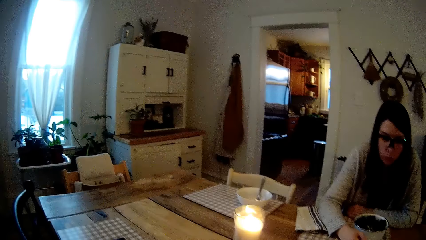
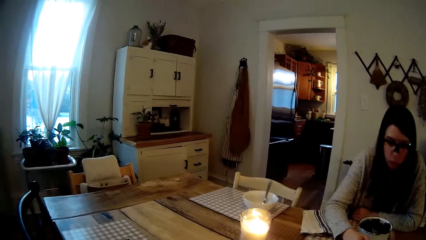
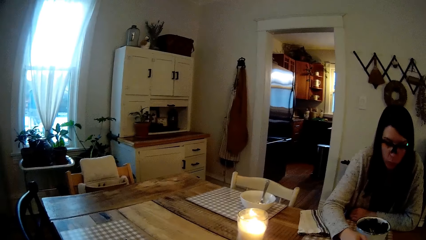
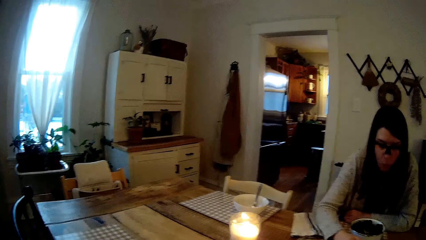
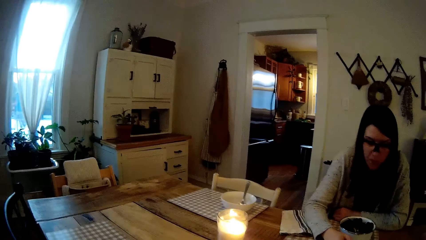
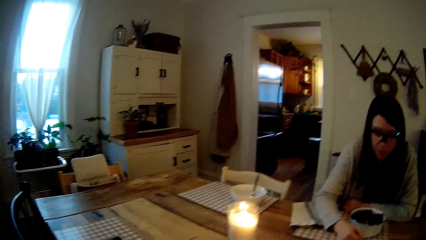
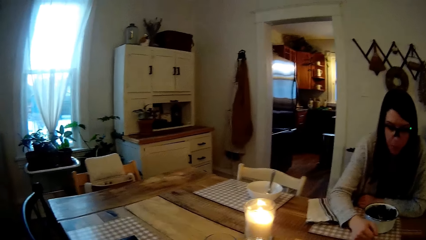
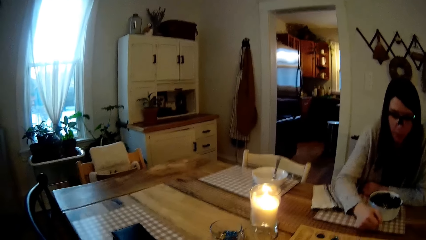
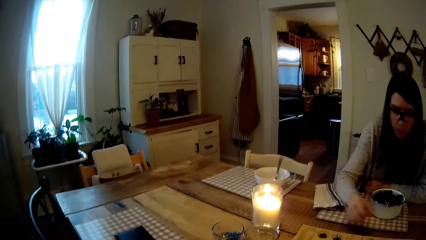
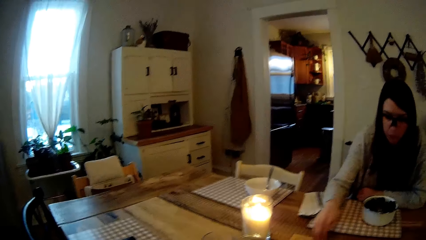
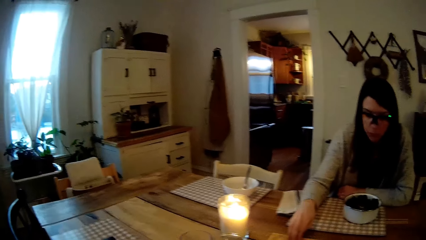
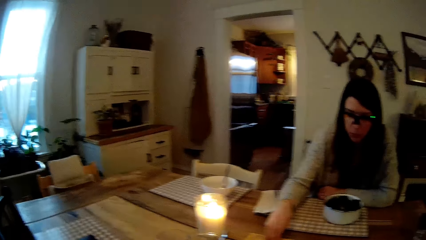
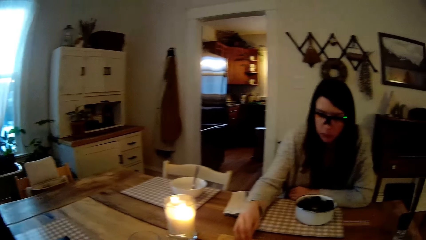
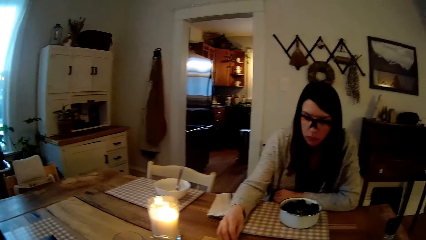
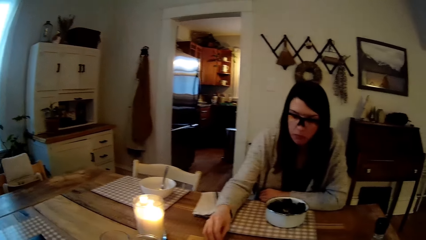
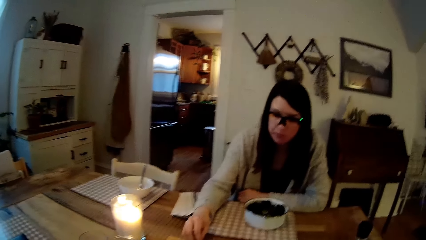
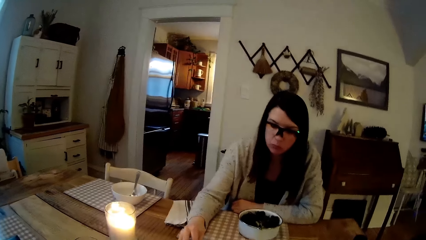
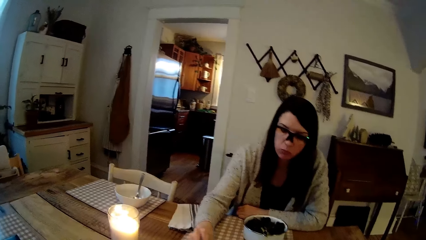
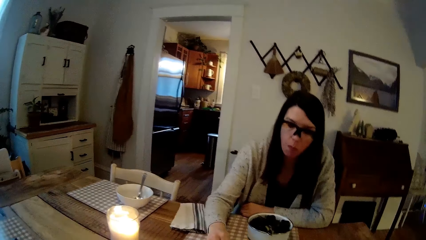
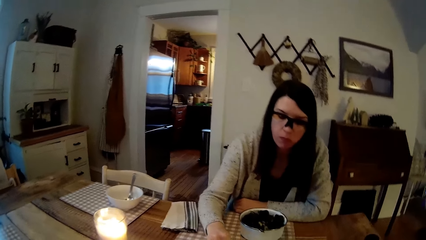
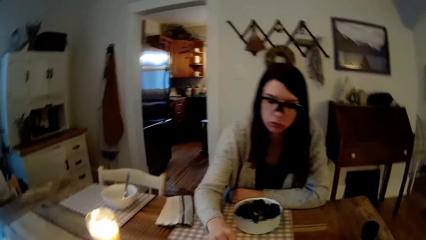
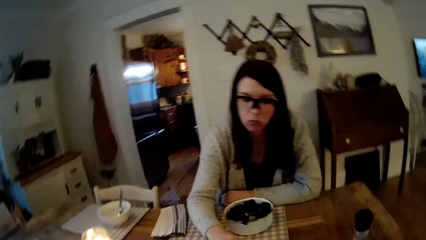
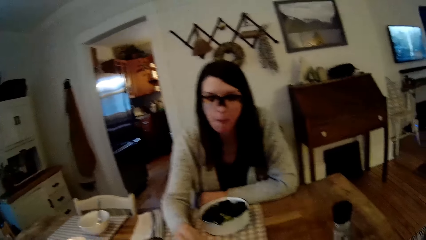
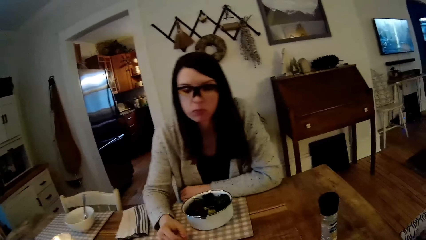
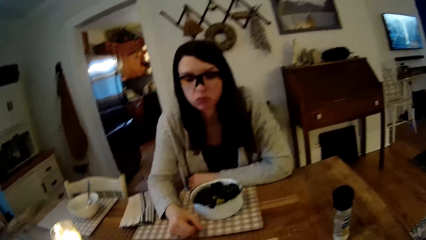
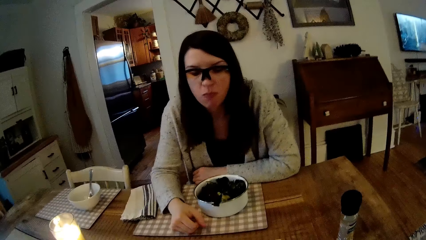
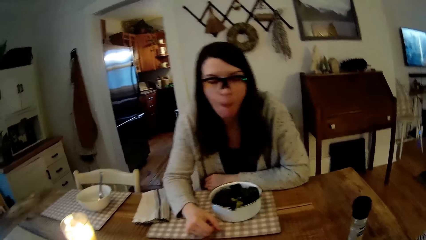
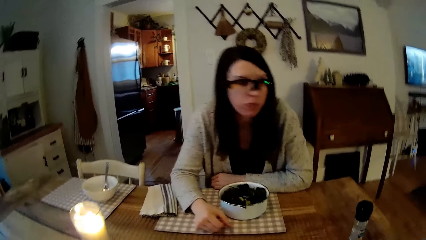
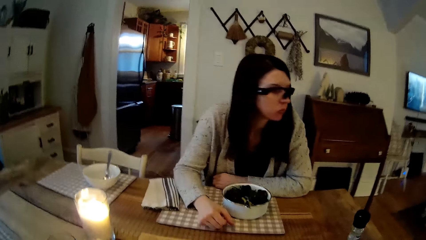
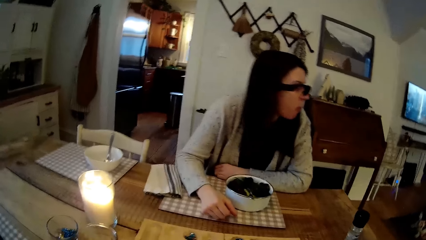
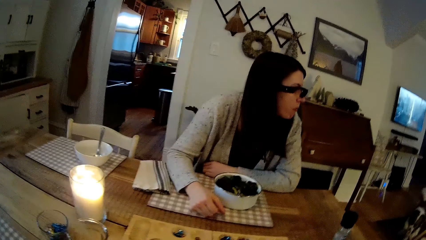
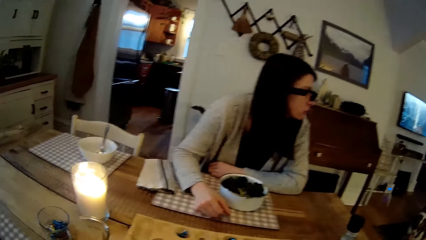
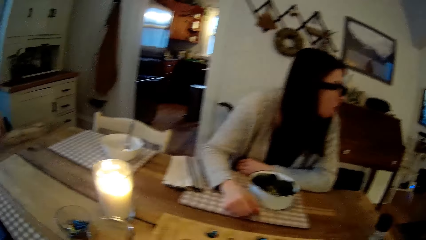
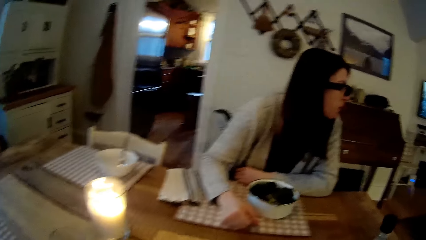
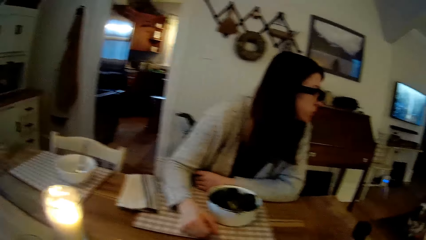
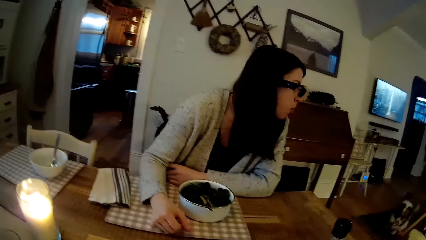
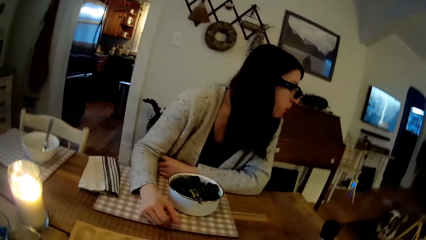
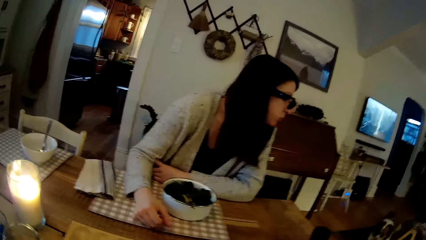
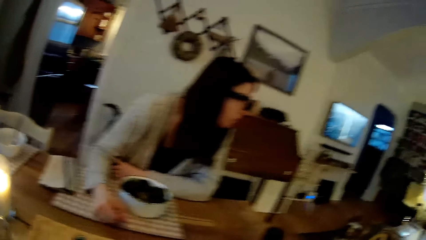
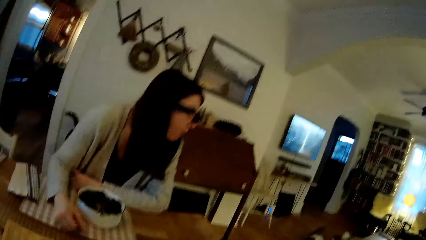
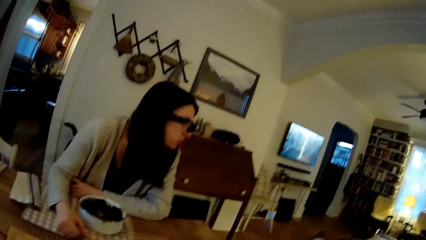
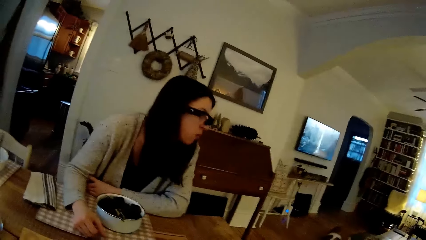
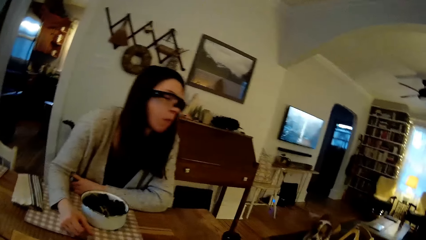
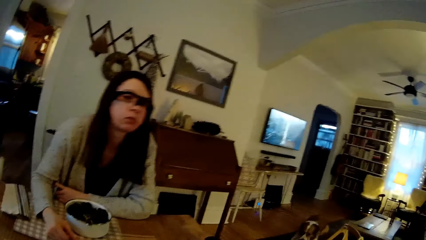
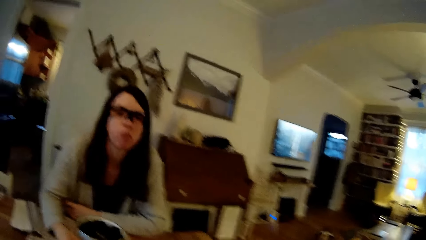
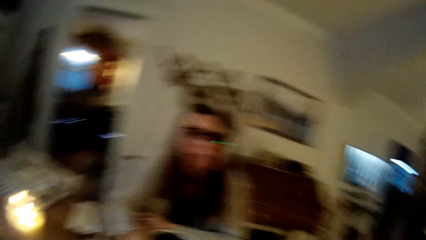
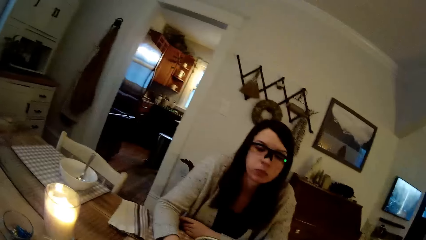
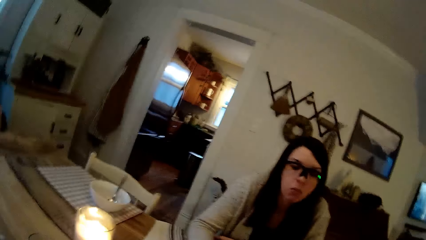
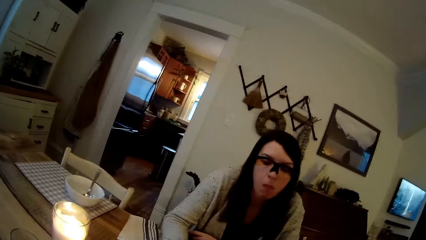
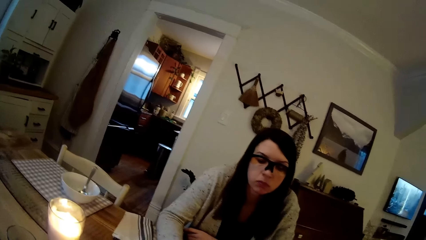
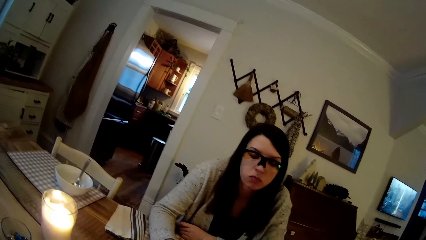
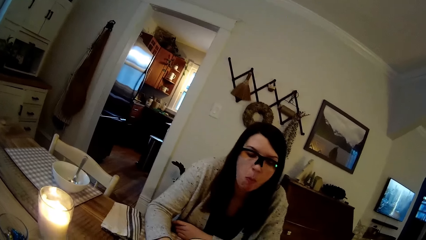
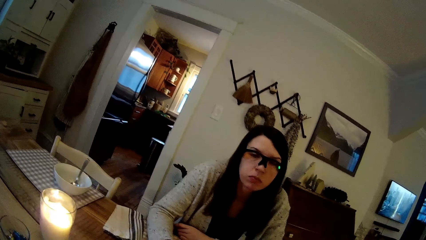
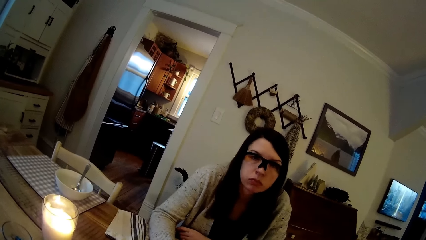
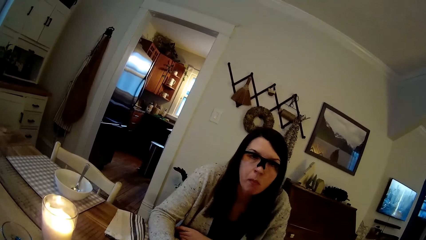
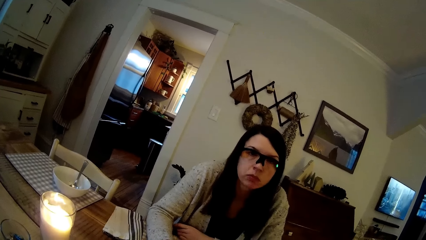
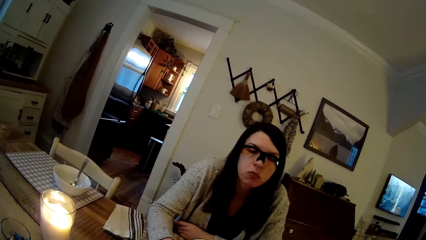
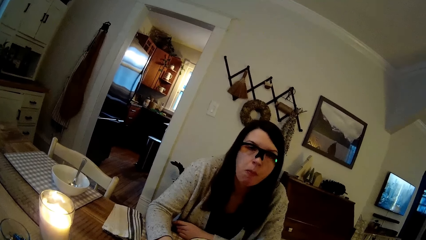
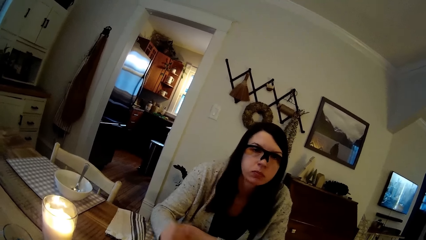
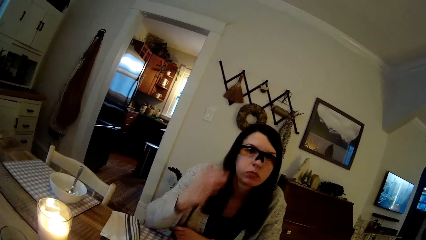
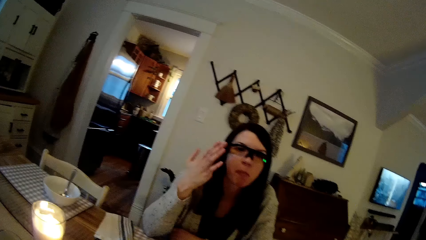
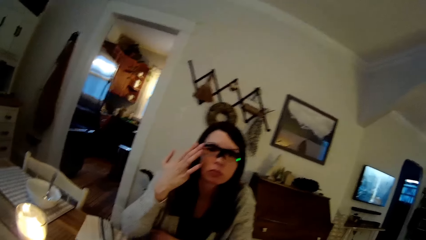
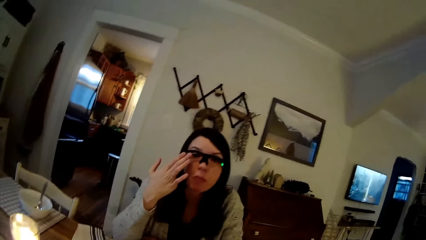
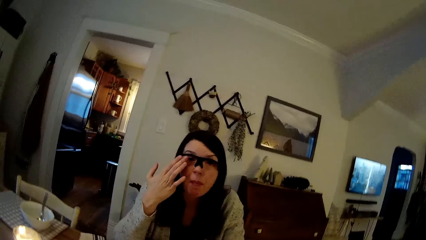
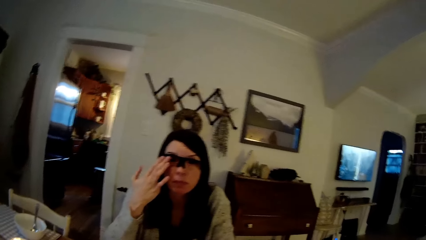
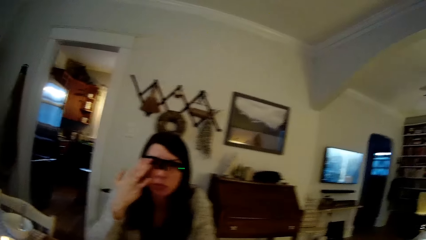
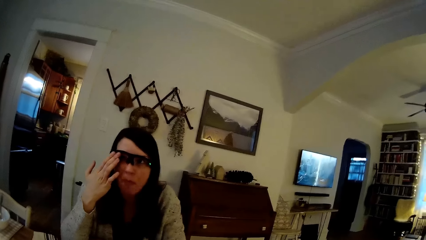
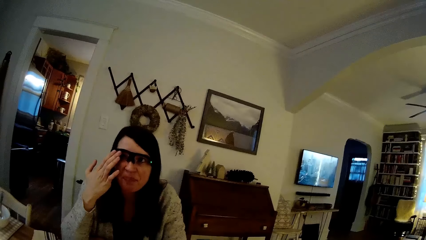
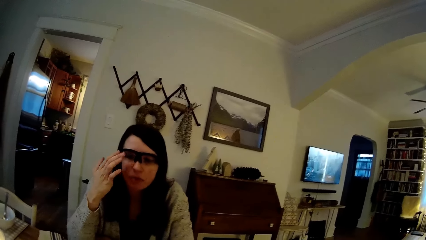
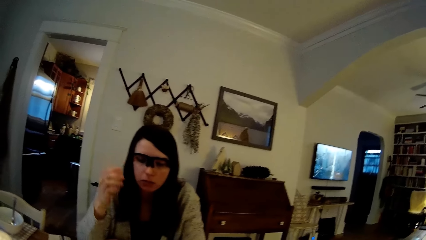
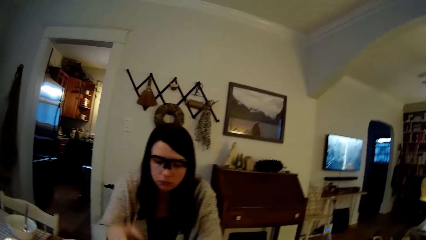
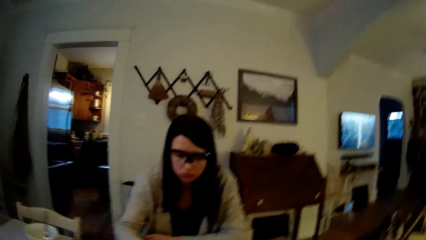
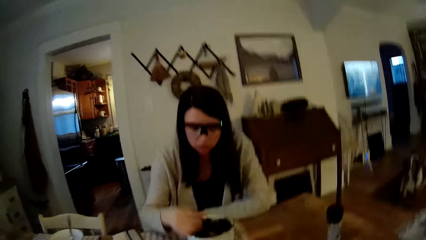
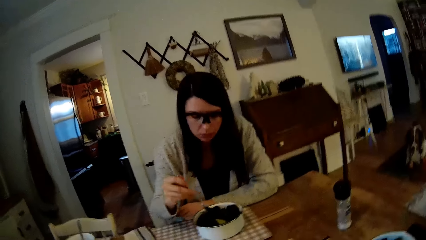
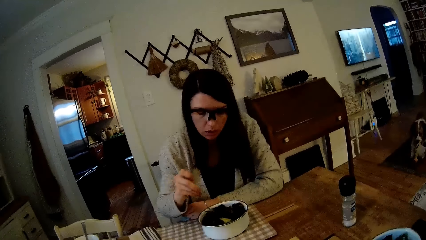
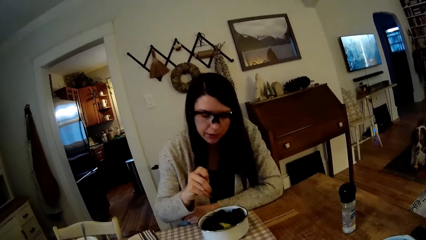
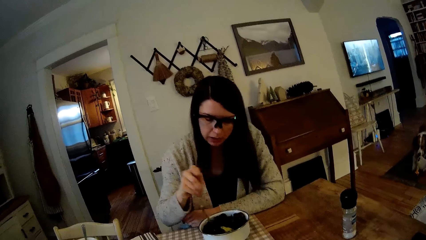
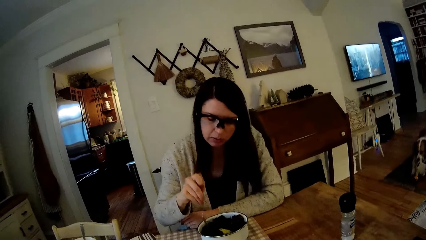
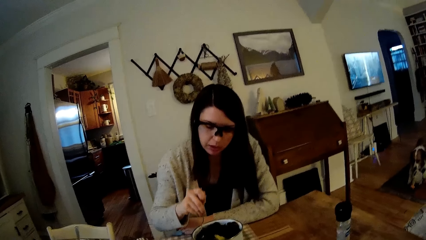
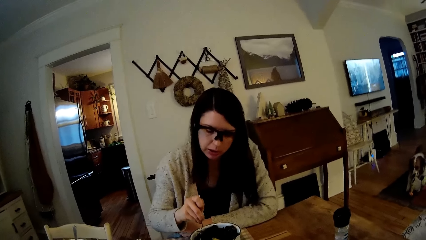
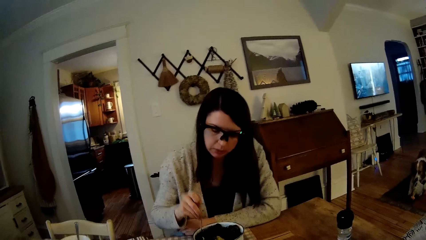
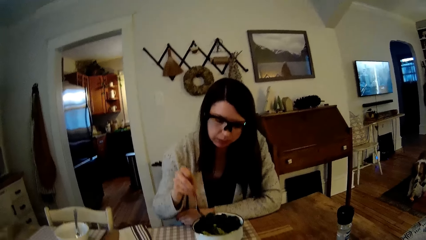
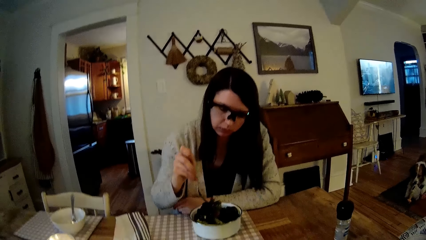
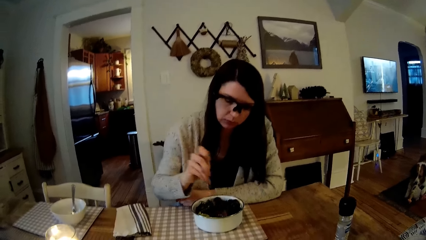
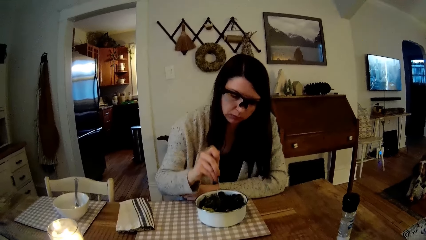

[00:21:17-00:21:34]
The woman plays mancala on the dining table with her right hand. The camera wearer plays a board game. They look at the woman. They adjust goggles. The woman touches her eyeglasses with her right hand.
